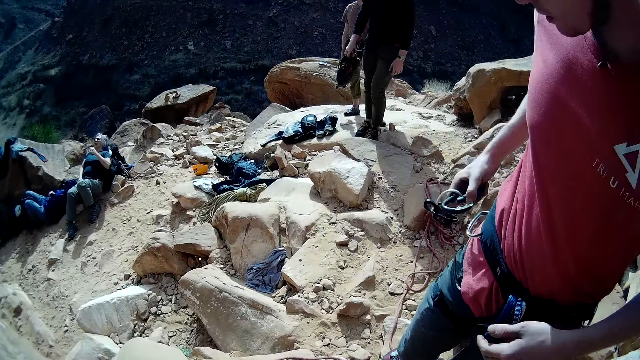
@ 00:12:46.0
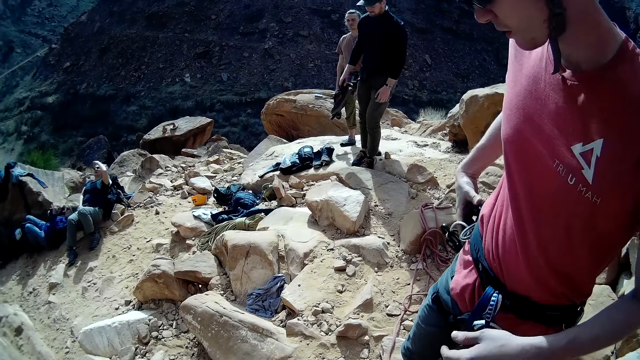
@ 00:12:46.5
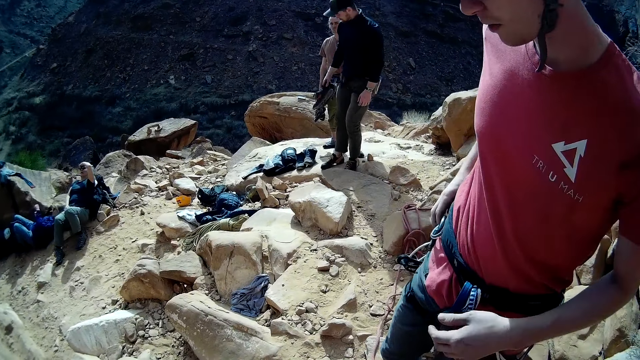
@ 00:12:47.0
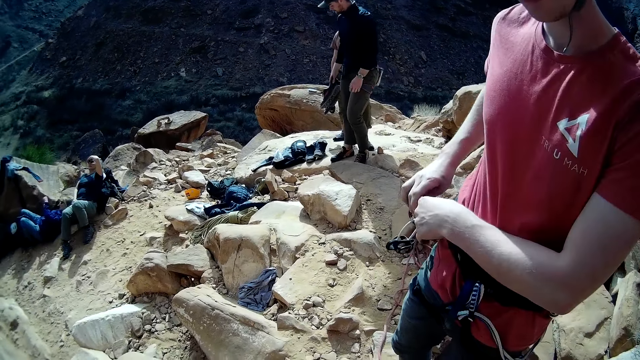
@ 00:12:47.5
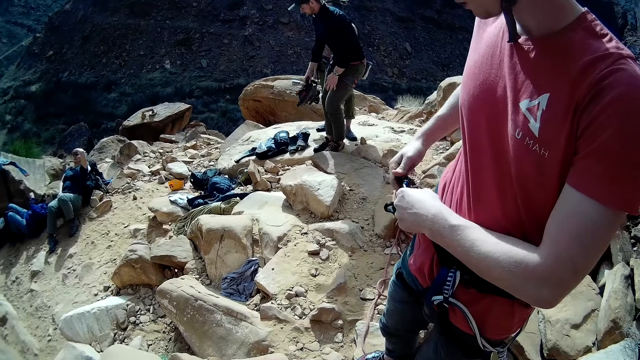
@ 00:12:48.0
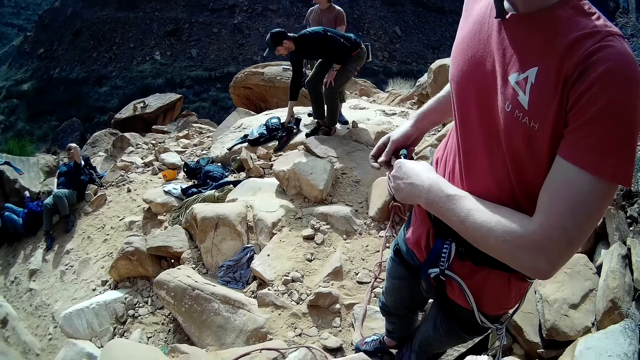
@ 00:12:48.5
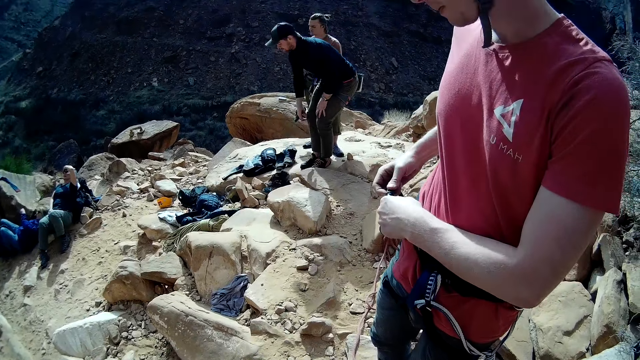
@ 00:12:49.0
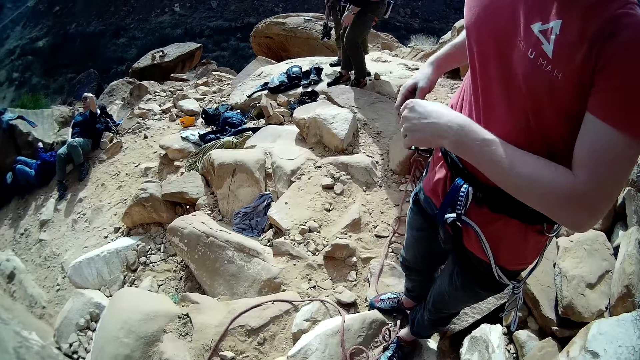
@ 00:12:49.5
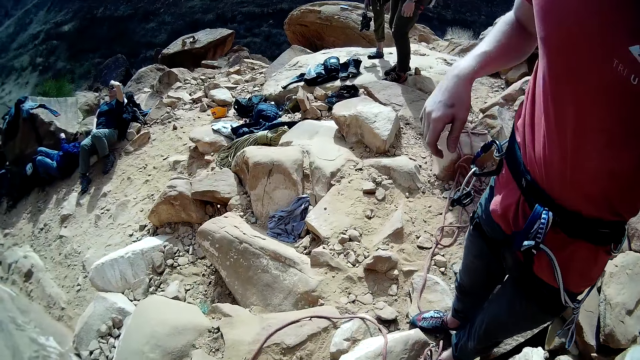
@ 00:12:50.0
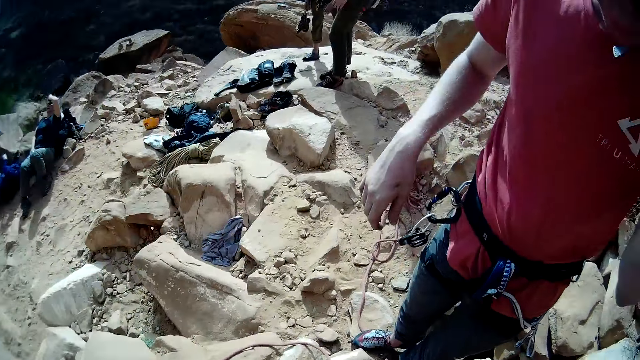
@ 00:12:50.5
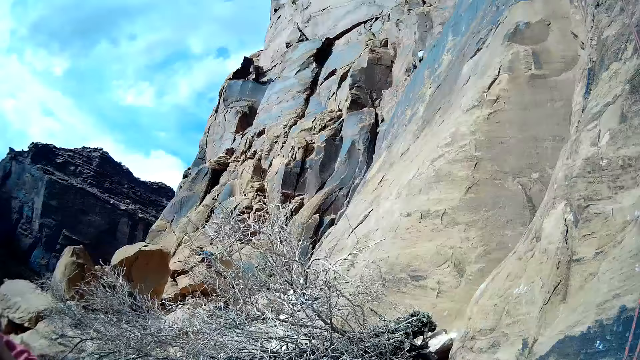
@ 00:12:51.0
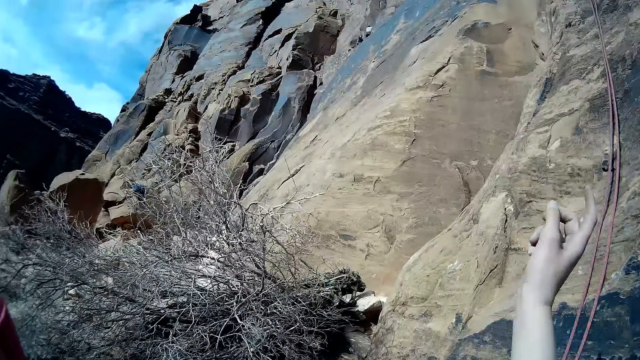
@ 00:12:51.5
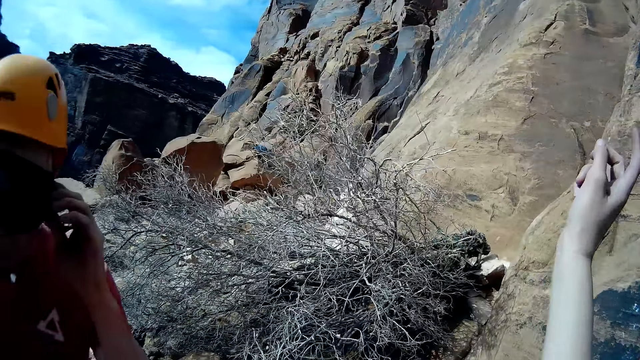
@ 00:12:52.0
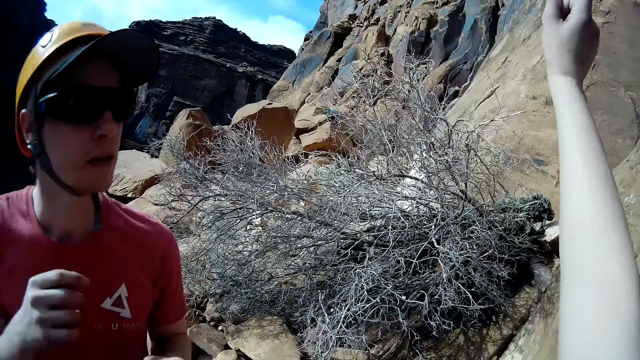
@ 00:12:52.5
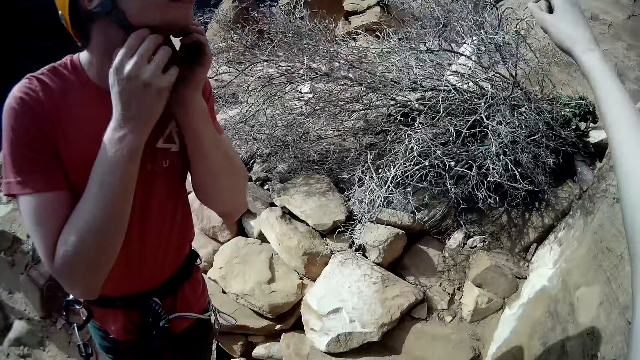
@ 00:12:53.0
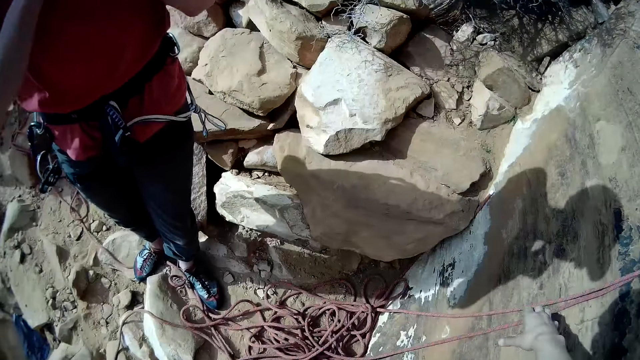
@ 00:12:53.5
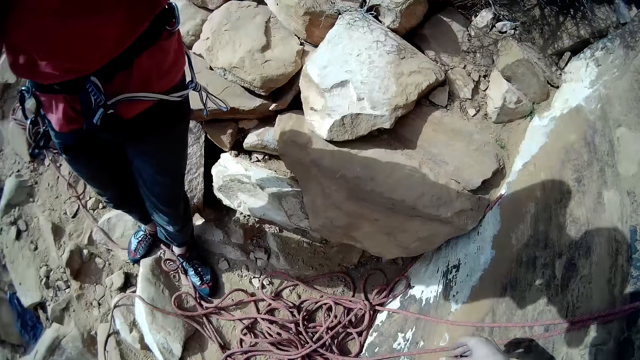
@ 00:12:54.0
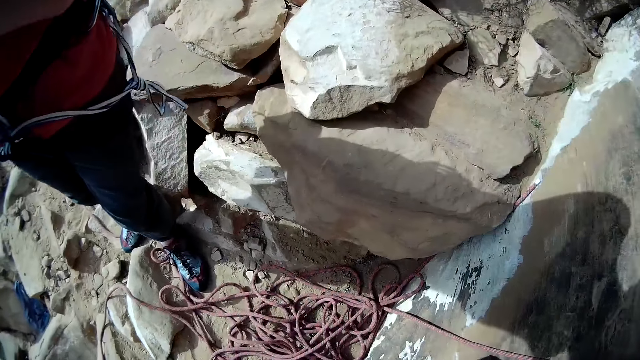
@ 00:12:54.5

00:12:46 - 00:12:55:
A man puts the chain on the waist. The camera wearer interacts with a climber. Another man moves the leg and puts the shoes down. The first man moves the hand. A third man looks around and moves the hand. The first man touches the cap belt and moves the hands.

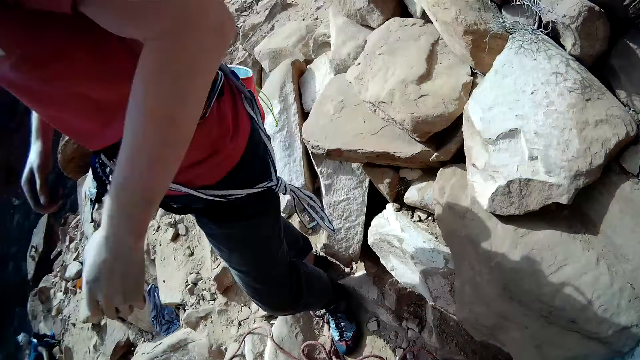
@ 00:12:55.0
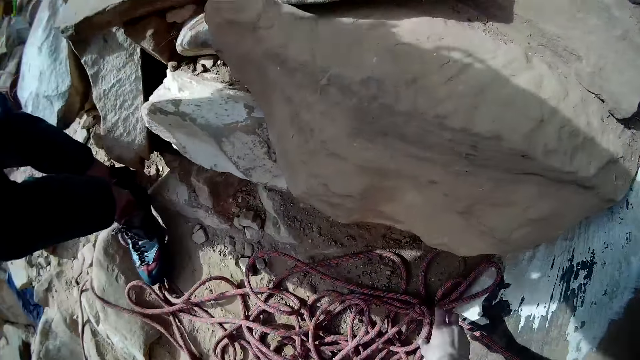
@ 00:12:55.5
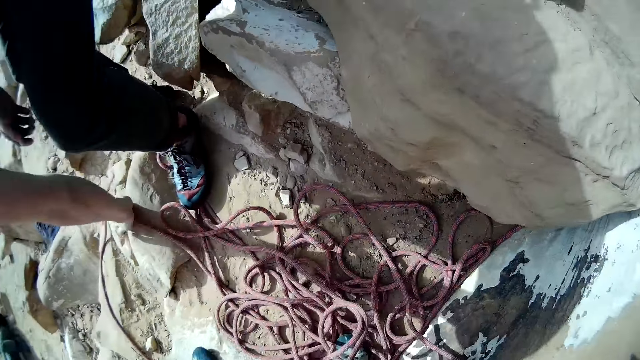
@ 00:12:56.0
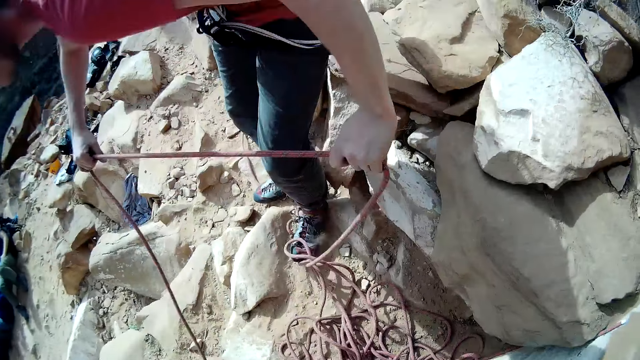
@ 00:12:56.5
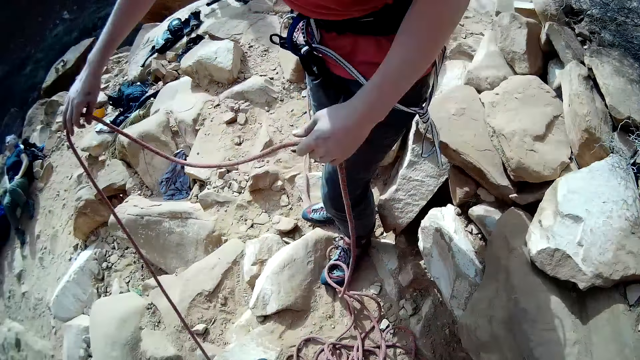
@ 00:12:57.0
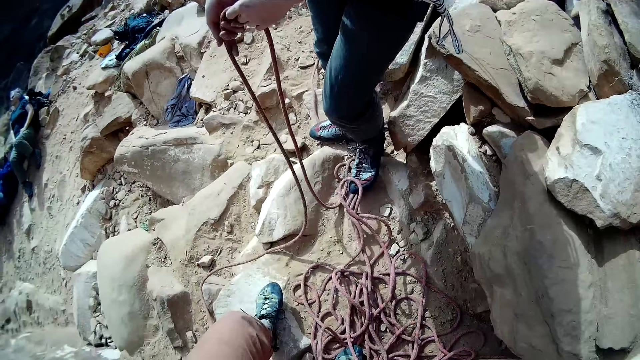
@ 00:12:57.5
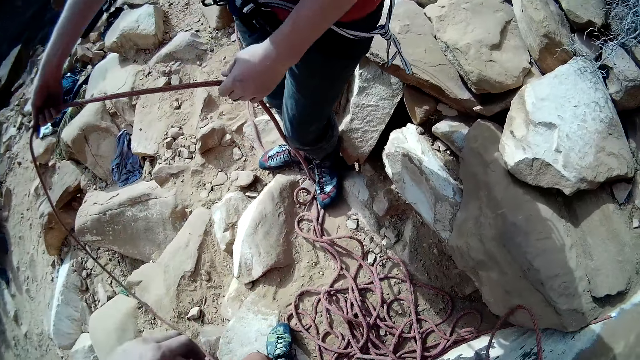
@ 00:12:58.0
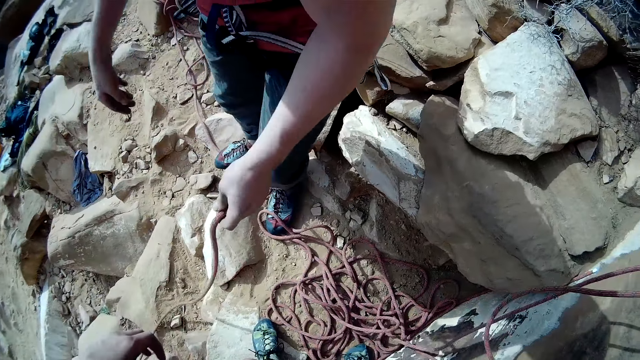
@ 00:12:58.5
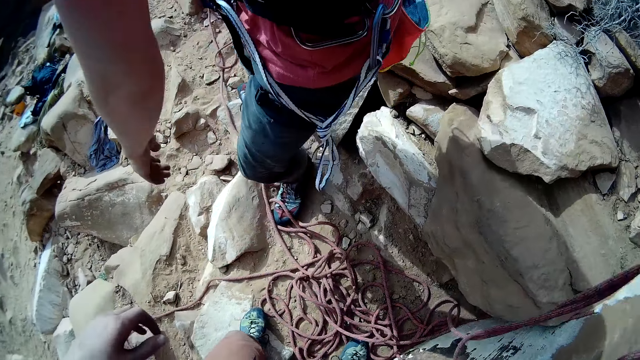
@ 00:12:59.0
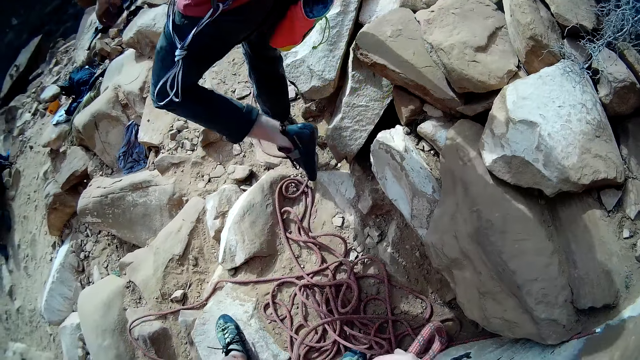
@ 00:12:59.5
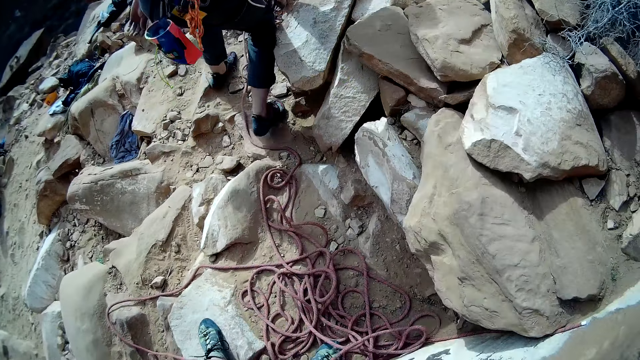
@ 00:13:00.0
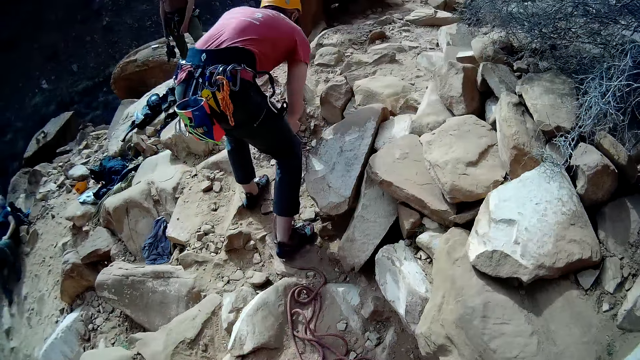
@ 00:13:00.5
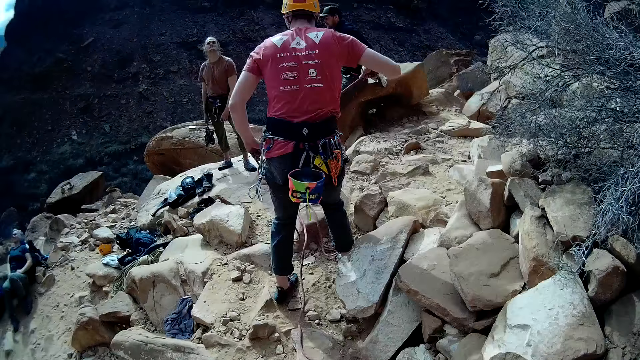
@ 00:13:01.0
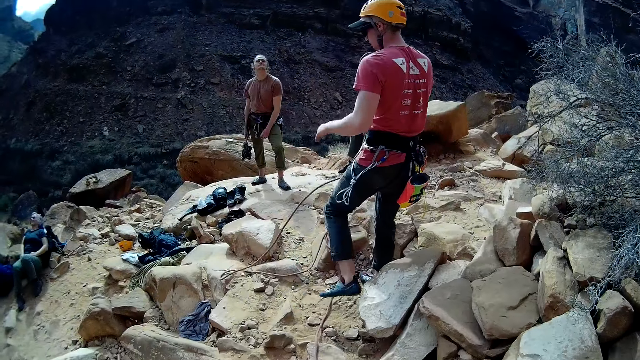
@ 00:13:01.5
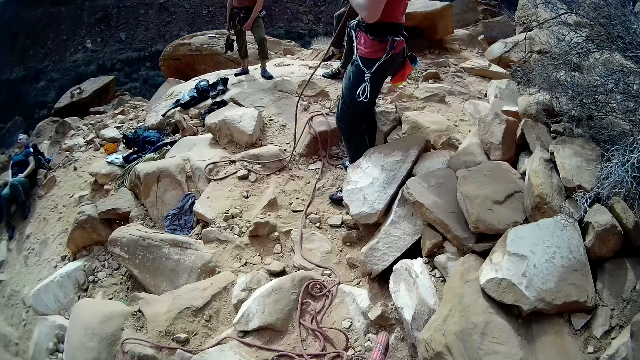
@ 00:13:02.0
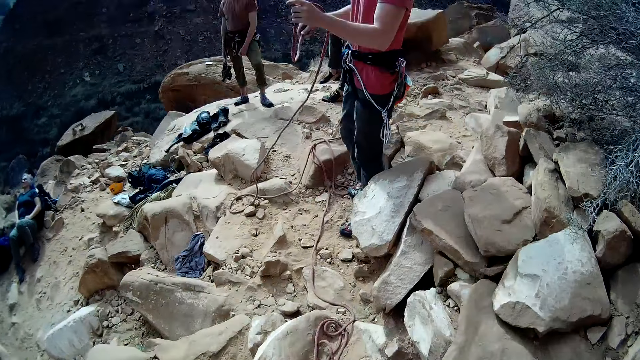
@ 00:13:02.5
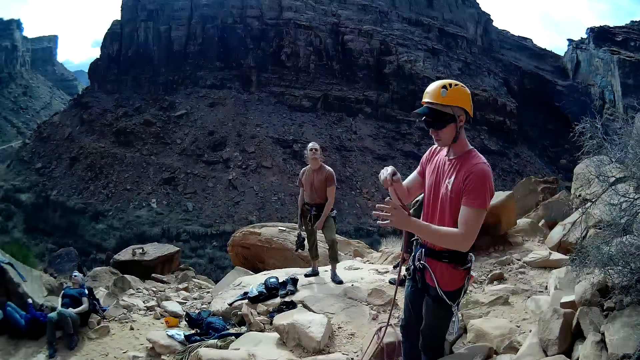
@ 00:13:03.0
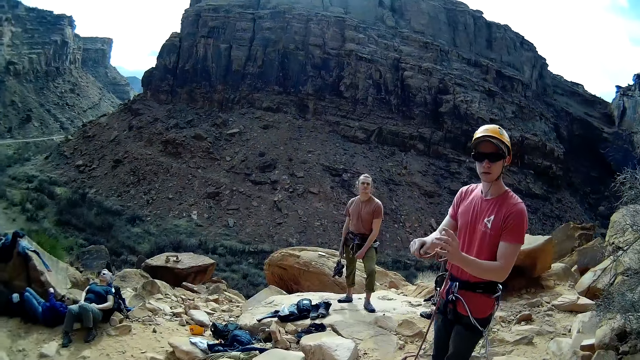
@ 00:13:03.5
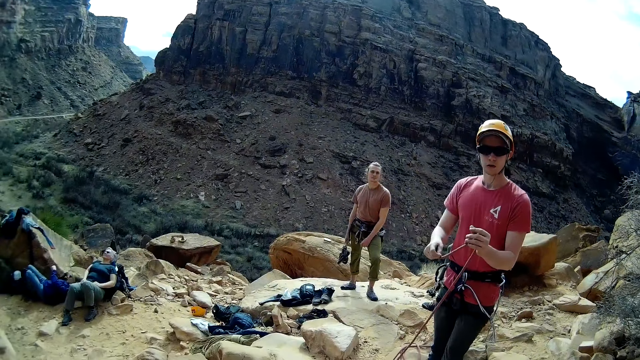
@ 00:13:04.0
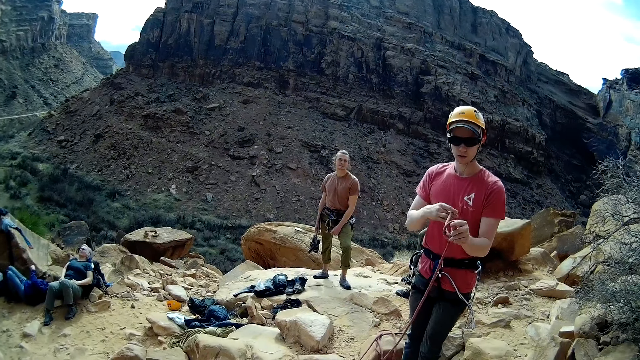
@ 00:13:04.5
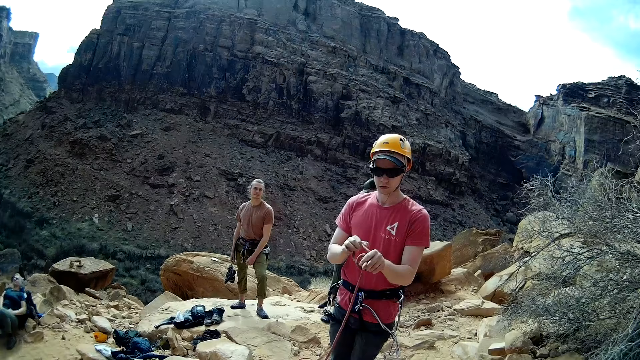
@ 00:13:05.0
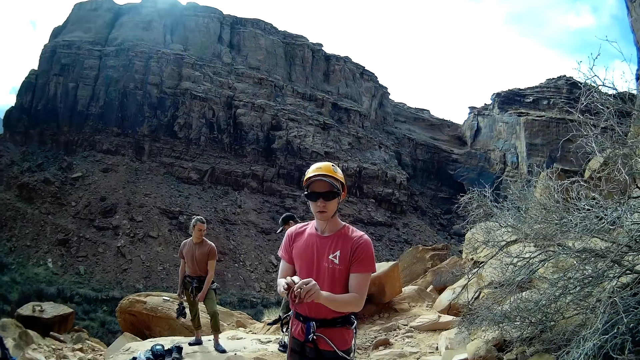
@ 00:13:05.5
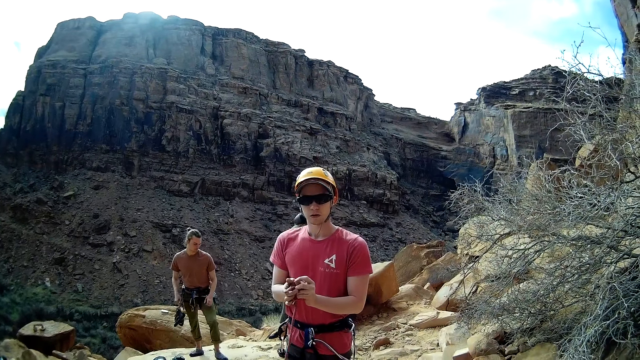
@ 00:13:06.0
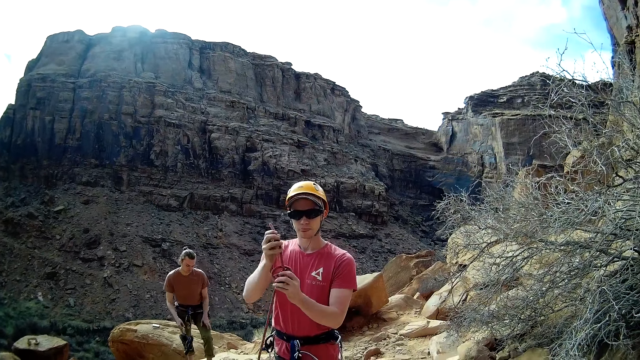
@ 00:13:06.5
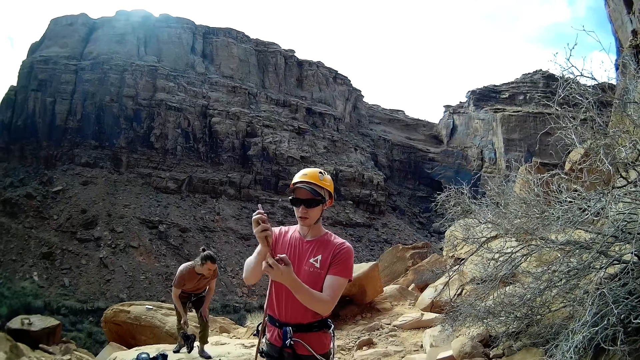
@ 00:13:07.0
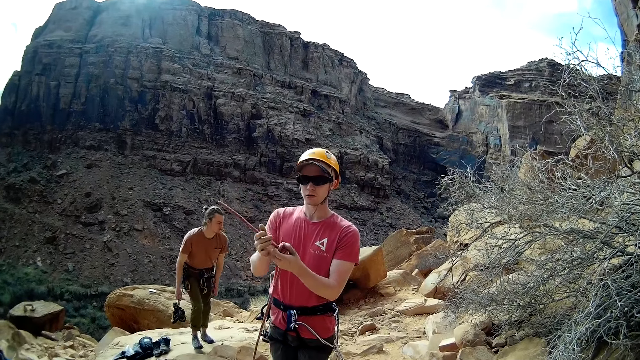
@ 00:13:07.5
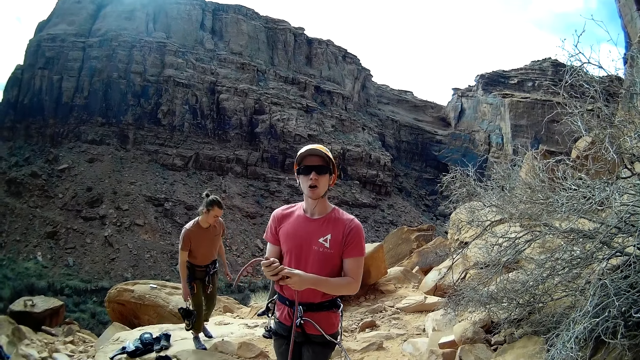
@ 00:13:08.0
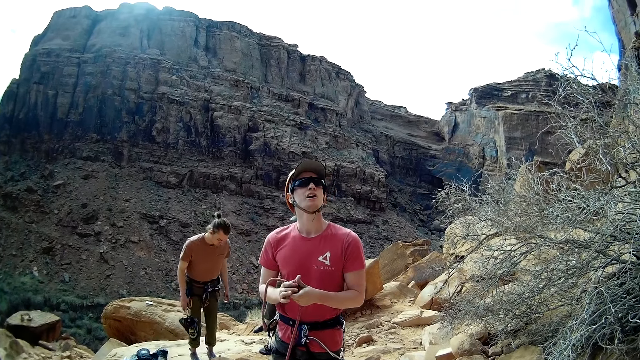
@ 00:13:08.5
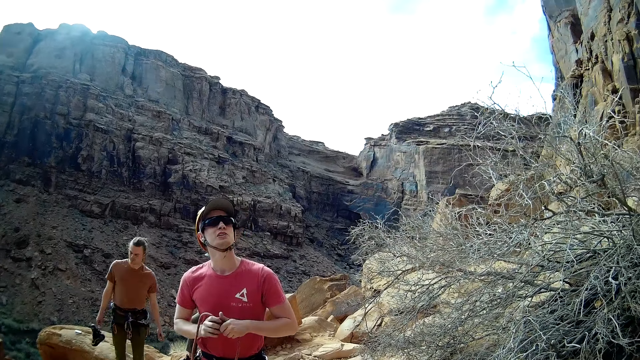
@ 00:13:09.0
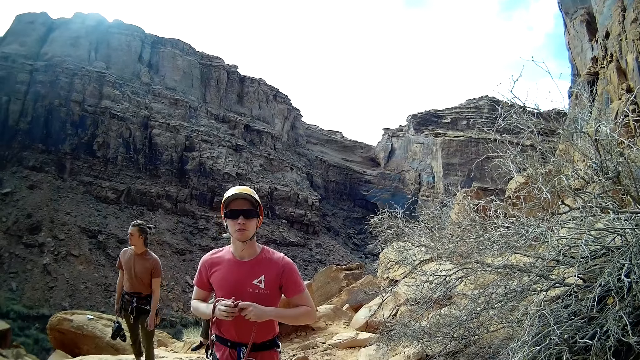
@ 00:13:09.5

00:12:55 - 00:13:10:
A climber picks up the climbing rope from the ground. The climber moves the leg and puts the rope down. A man passes the rope to the left hand. The climber steps forward and picks up the rope. The man moves the hand. The climber rolls the rope and knots the climbing rope with his hand. Another man looks around and steps forward. The climber converses.
